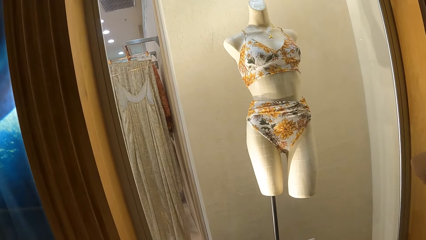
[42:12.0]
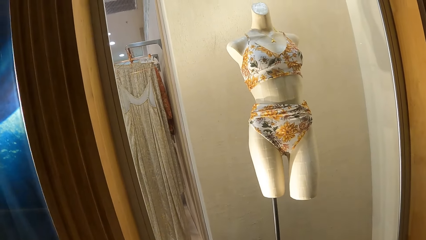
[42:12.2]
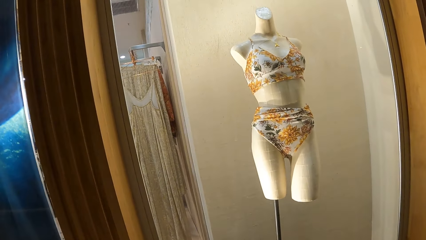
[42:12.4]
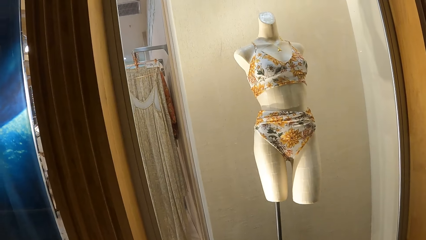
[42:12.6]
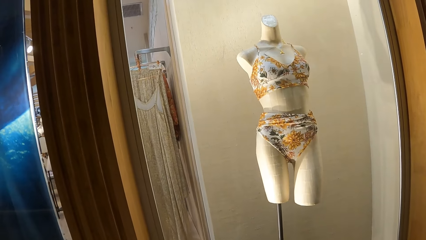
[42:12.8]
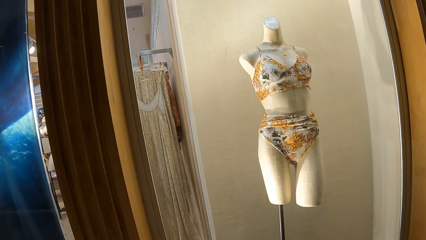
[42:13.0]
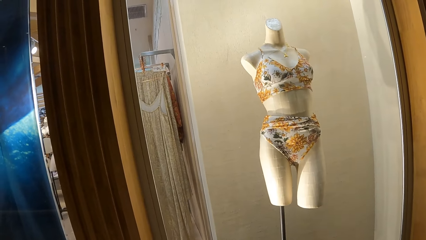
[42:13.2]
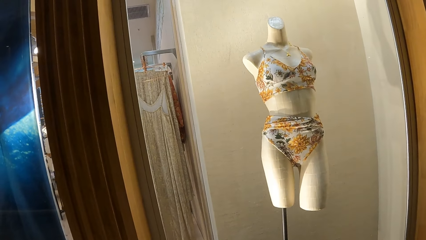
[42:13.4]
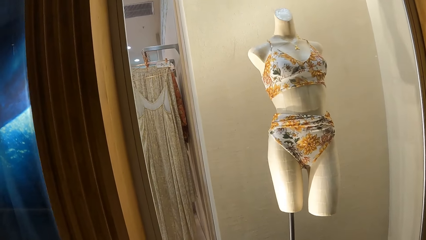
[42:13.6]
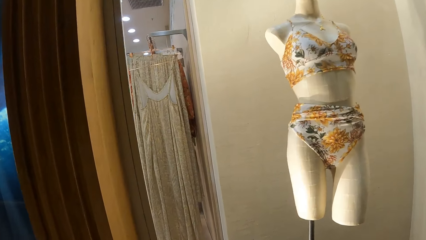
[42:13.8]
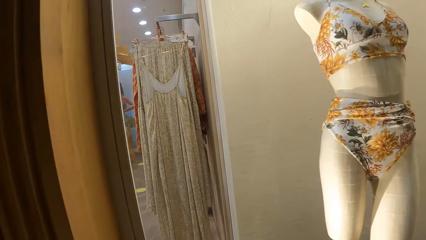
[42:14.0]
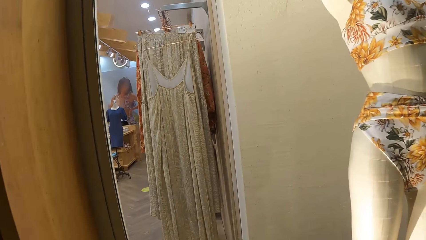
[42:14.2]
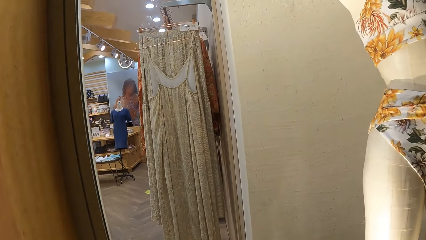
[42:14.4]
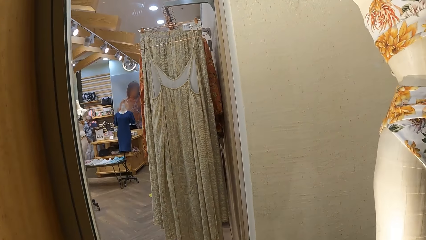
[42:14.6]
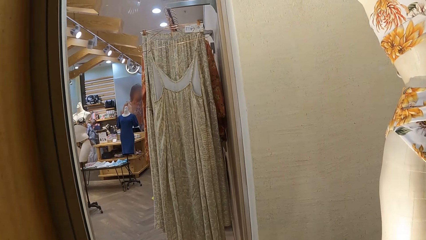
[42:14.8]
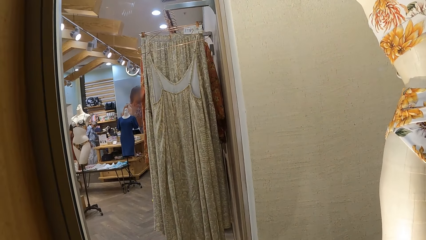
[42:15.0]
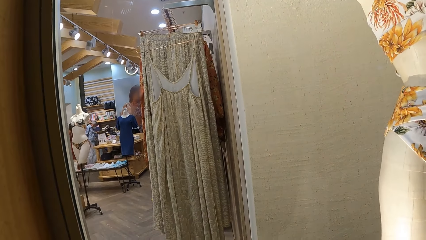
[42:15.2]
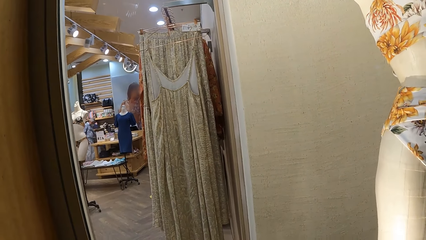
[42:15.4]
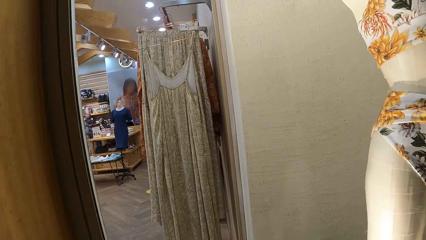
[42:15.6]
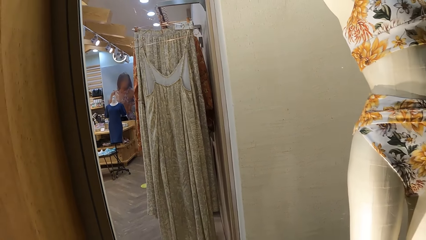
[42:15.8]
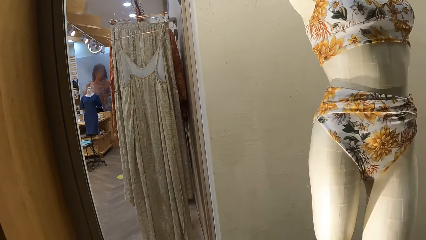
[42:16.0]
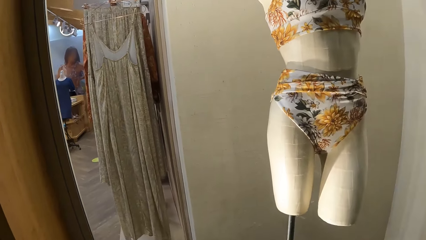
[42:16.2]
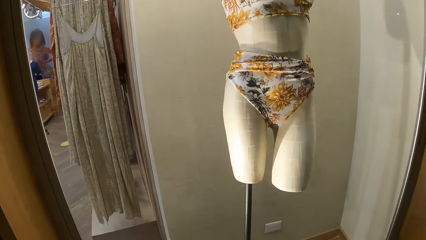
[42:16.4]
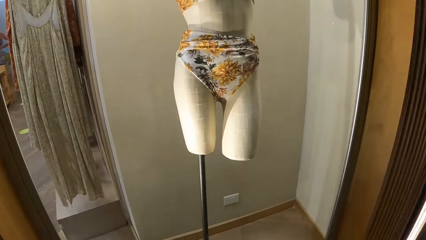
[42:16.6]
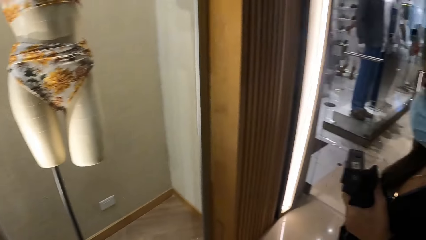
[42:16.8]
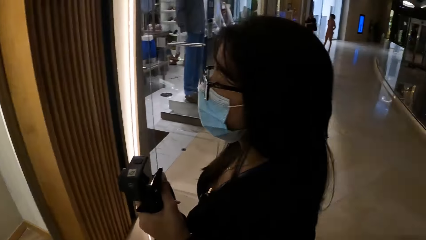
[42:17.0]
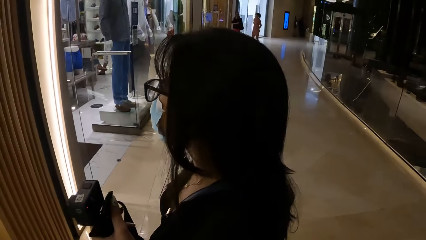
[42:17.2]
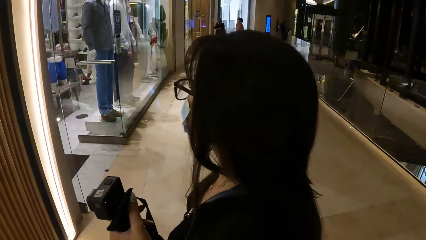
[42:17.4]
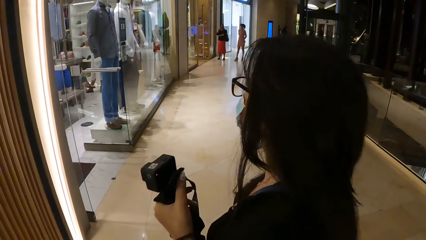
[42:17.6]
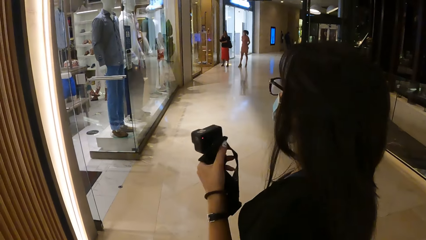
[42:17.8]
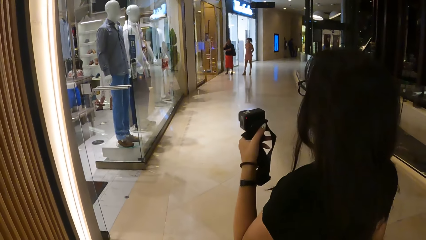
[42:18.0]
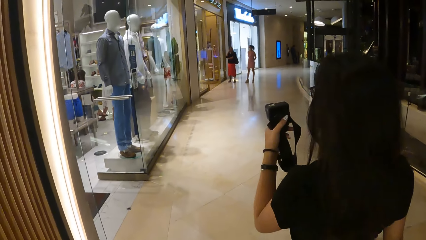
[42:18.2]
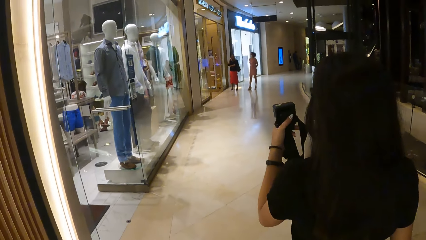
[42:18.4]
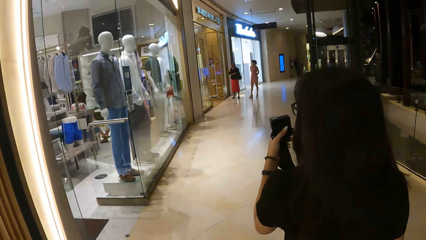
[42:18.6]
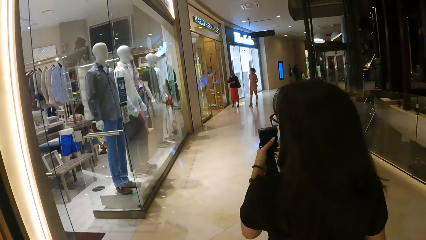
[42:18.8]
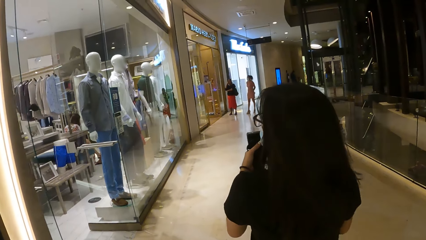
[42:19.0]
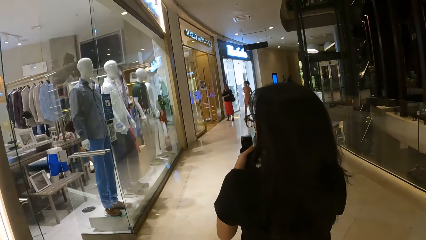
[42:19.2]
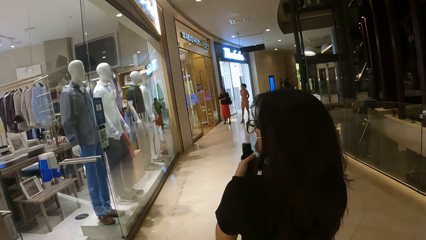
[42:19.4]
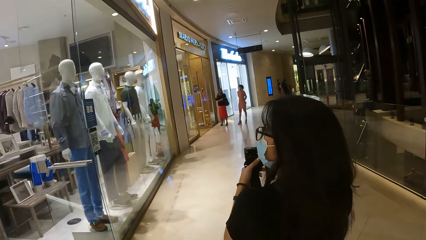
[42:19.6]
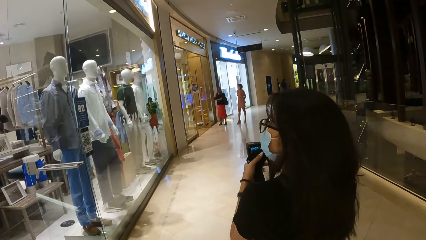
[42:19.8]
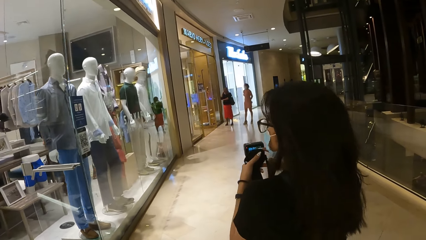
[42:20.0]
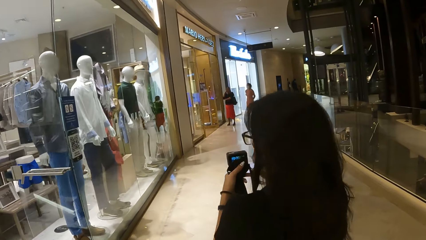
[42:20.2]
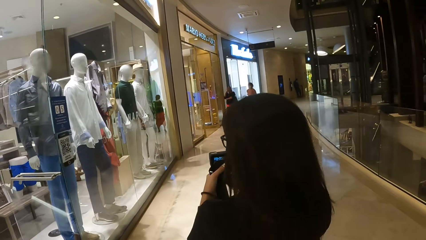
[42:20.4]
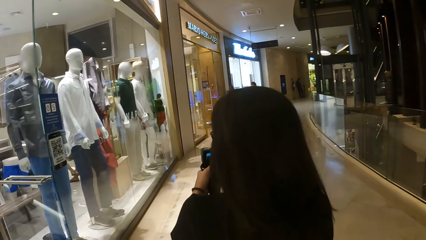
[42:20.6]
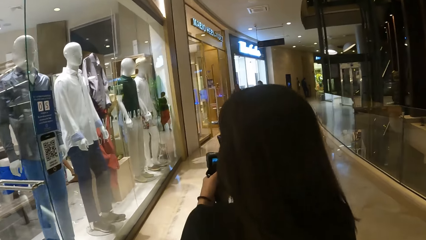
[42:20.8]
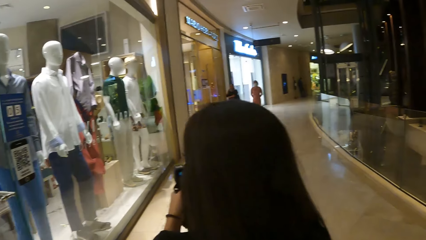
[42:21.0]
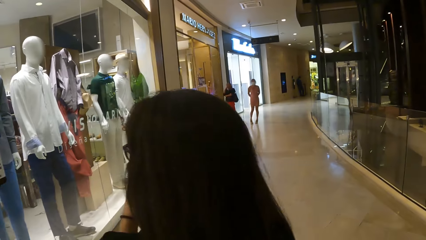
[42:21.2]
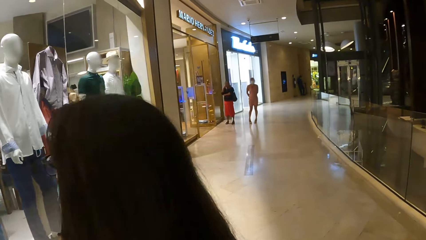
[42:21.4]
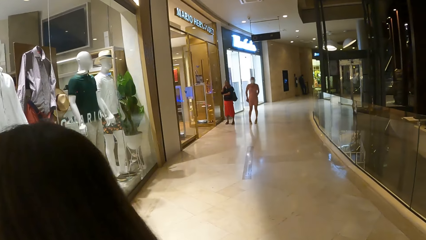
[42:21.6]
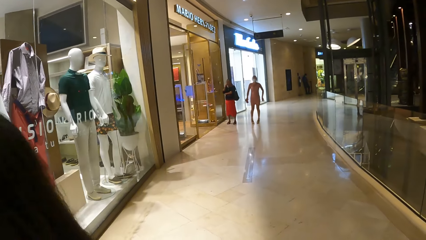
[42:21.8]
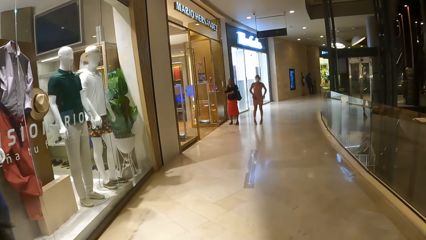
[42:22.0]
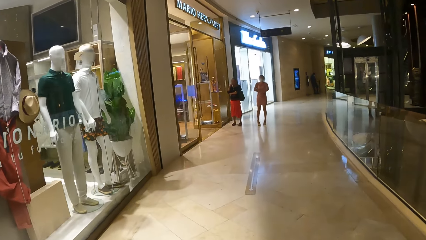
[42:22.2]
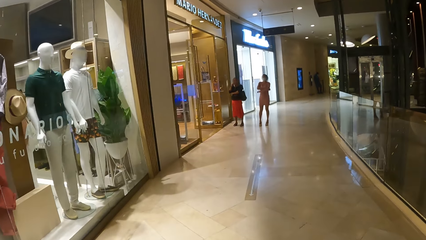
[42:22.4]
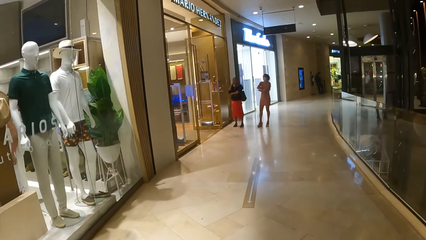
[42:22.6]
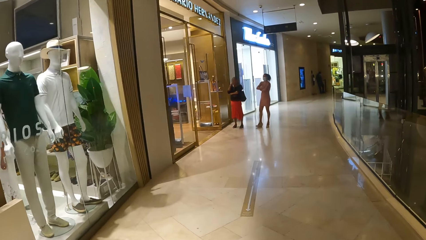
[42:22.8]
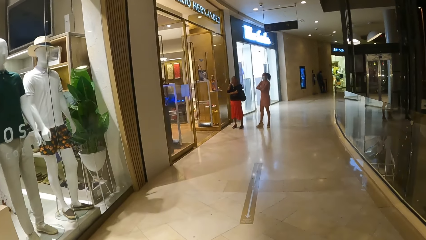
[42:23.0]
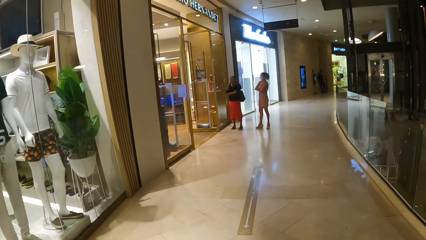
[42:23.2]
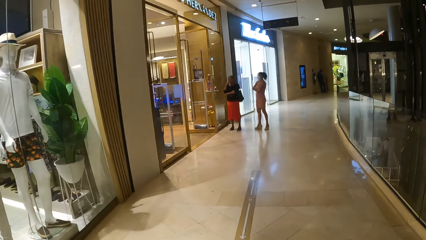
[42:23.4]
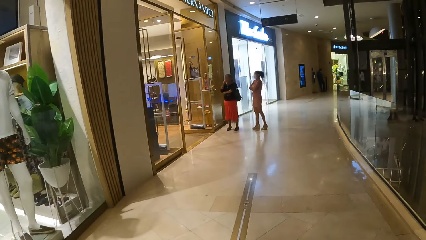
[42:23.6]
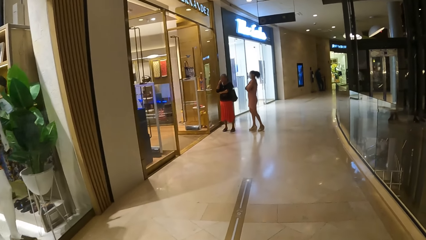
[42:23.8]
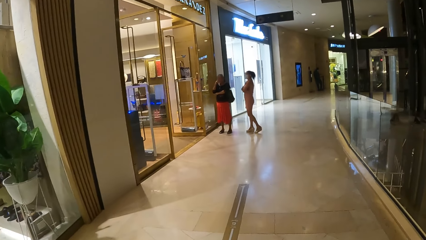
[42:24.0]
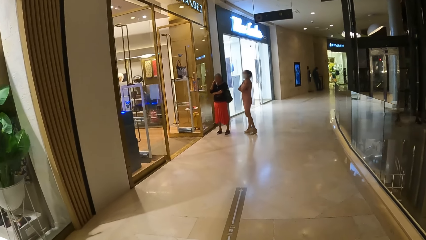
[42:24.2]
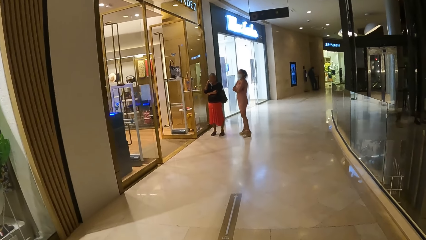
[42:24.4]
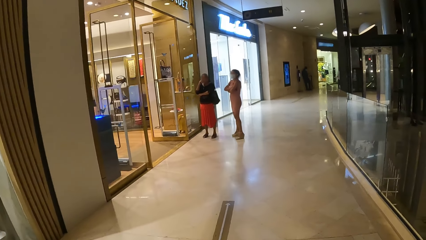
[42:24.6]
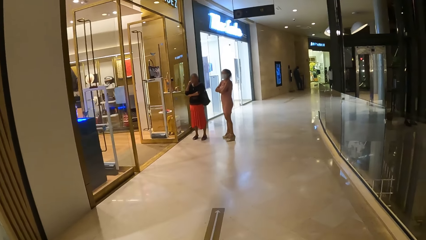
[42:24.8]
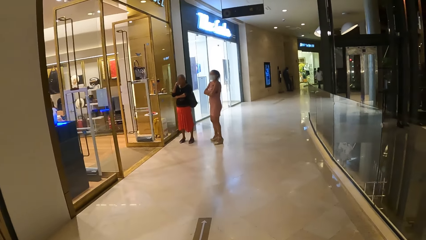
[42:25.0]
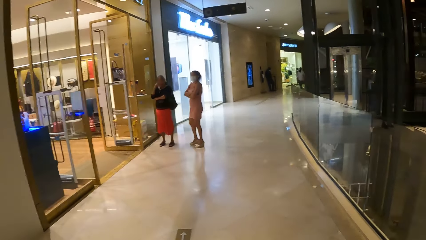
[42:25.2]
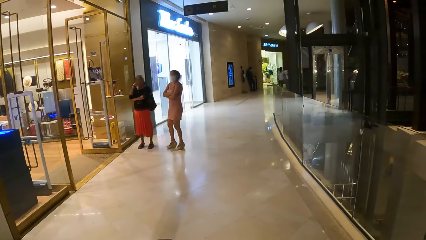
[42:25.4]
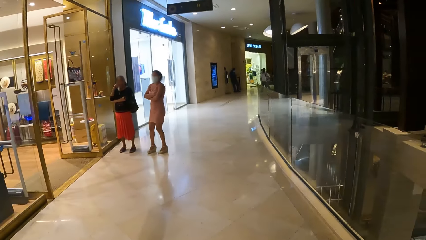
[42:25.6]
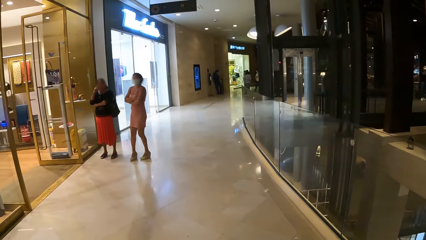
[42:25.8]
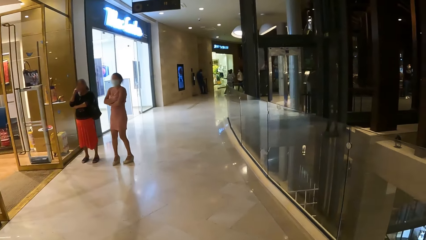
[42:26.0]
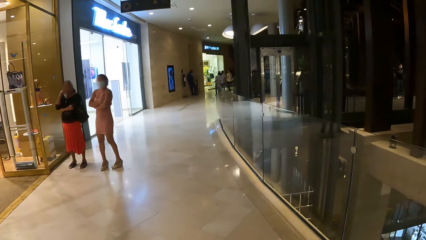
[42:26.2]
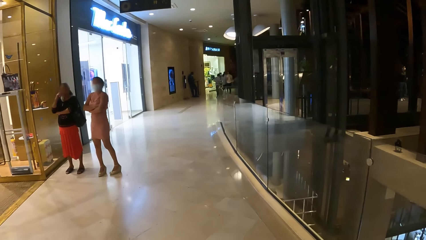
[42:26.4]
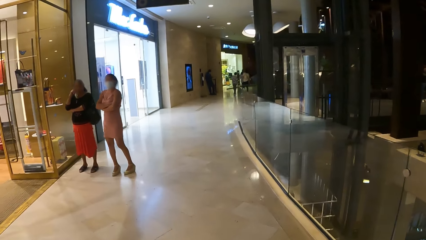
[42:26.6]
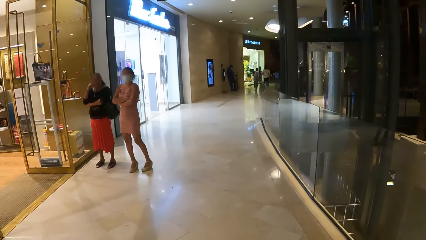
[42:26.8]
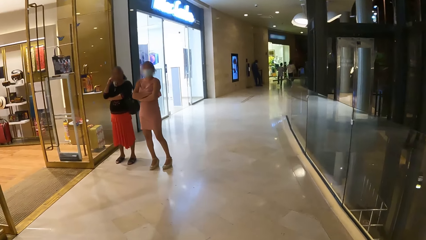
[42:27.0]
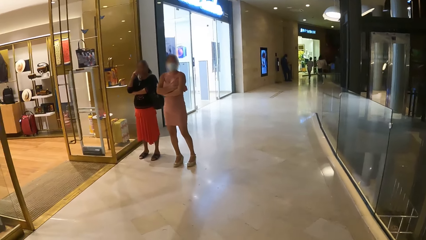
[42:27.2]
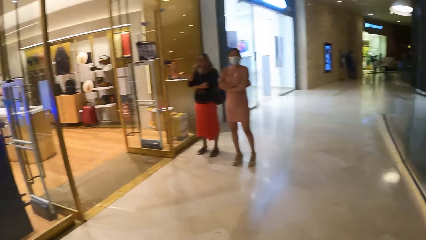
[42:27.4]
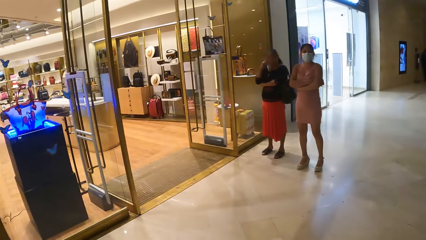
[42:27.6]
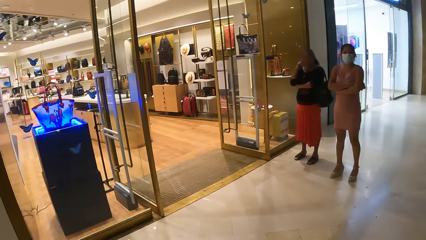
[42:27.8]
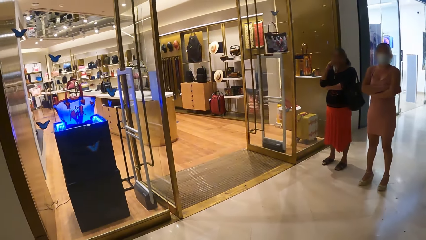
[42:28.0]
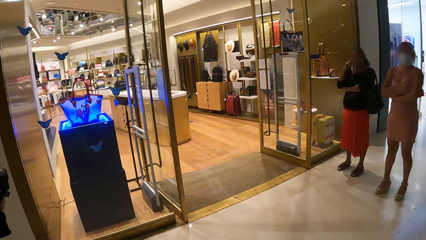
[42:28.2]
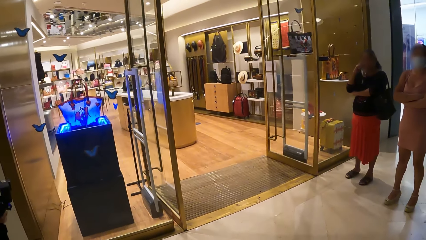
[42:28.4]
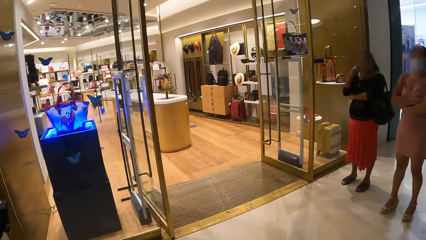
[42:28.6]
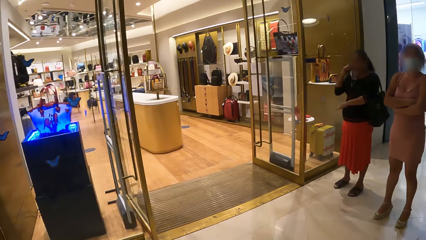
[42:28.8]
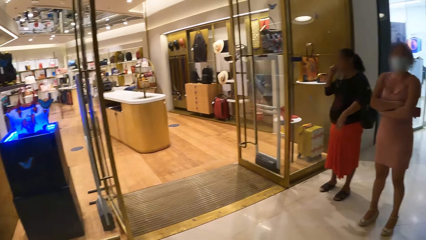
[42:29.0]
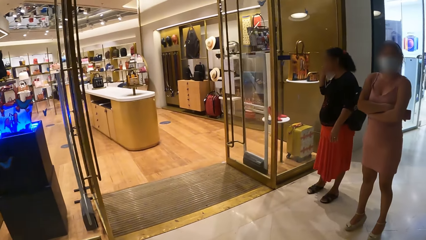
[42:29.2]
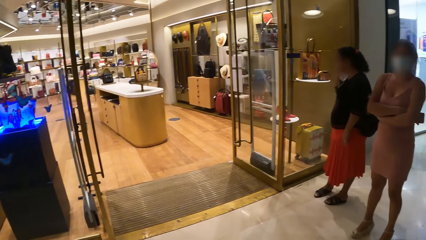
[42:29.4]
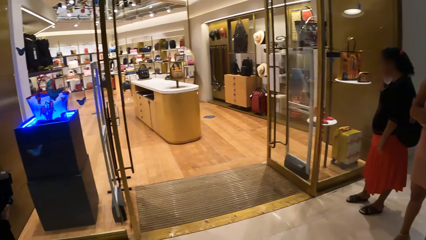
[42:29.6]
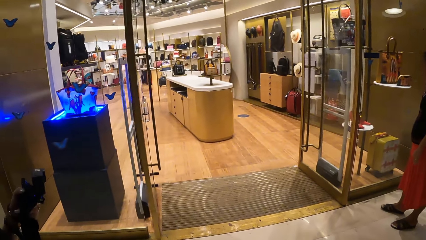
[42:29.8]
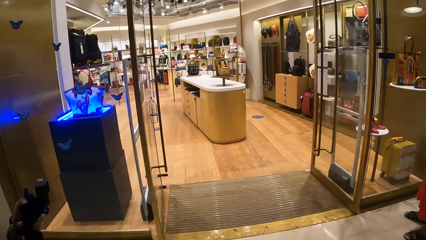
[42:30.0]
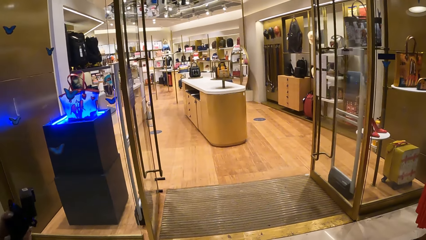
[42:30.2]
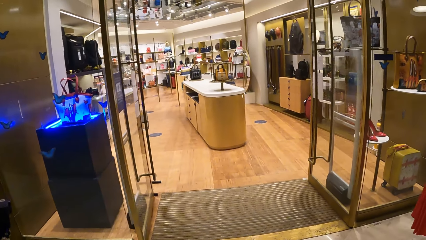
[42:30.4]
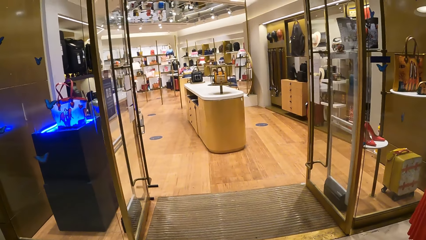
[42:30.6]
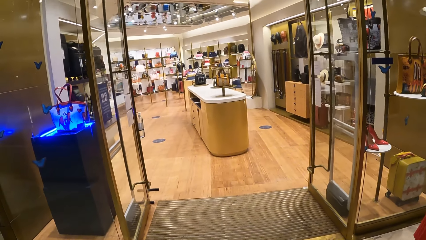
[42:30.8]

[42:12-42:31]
The camera wearer looks at the dress on the display. They look around. The woman walks around. The camera wearer walks around. They look at the handbag shop.
